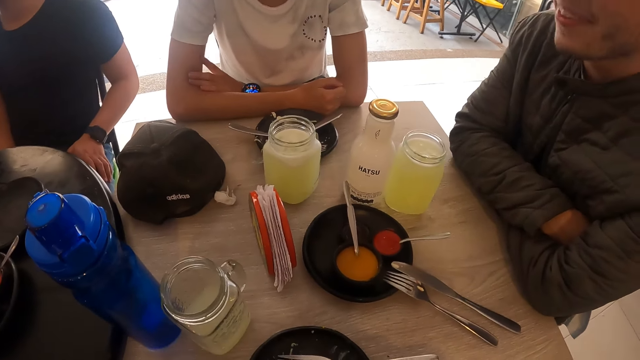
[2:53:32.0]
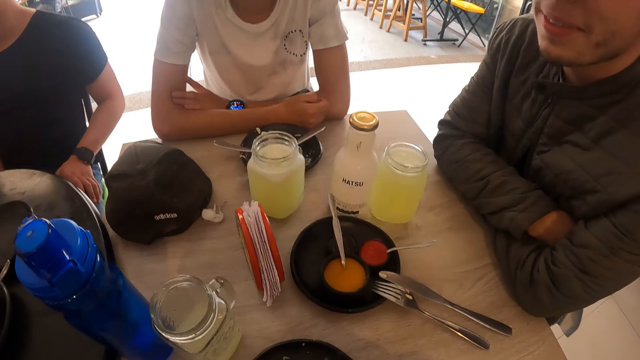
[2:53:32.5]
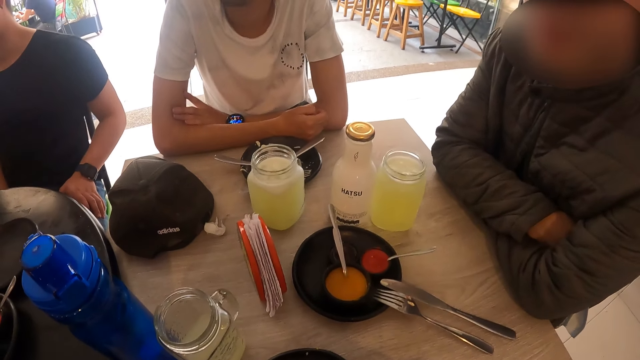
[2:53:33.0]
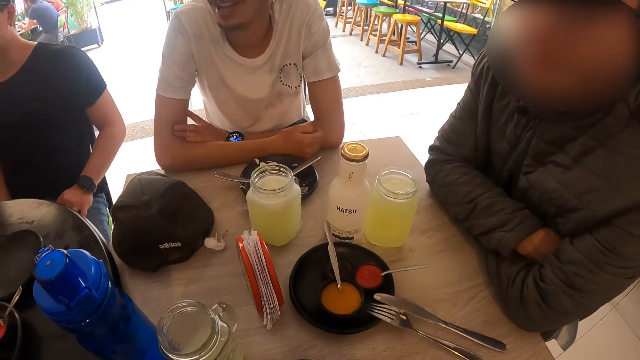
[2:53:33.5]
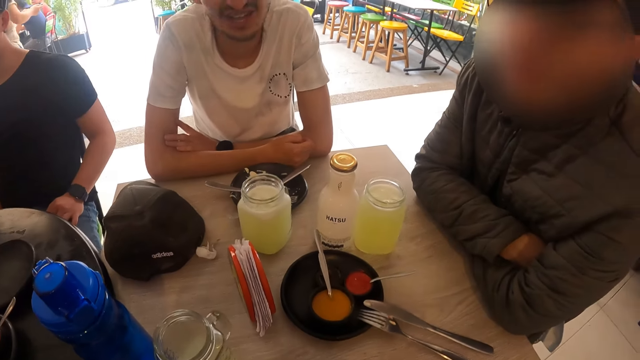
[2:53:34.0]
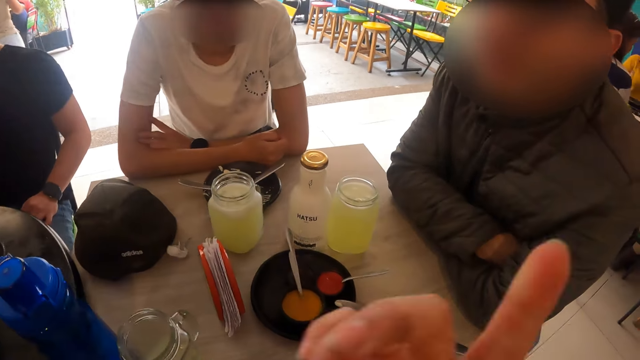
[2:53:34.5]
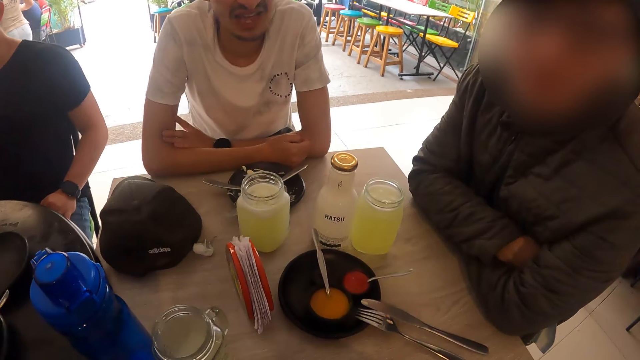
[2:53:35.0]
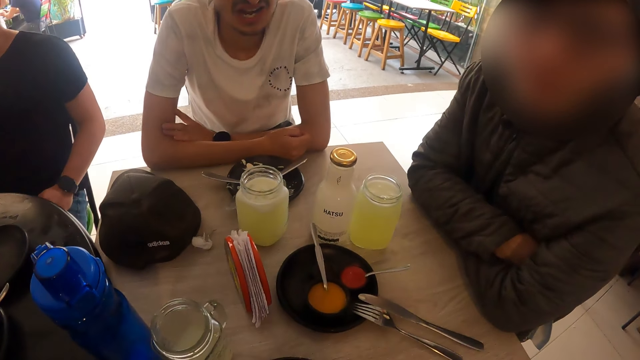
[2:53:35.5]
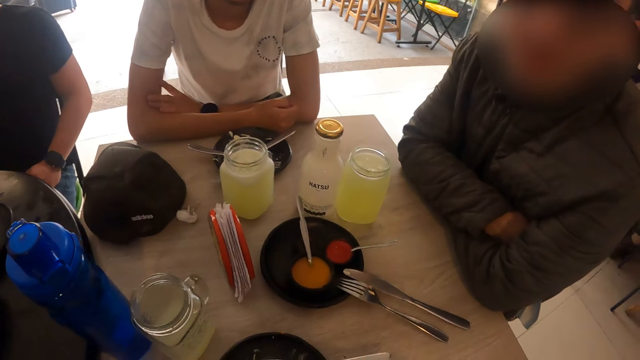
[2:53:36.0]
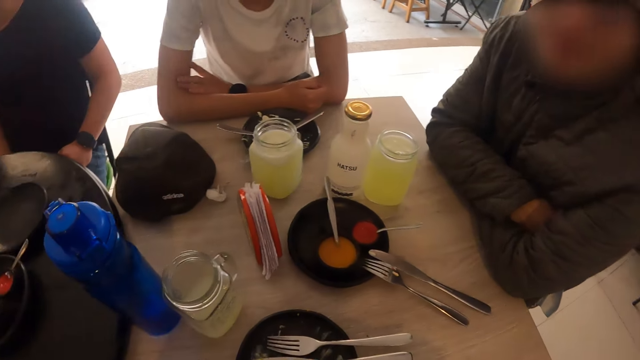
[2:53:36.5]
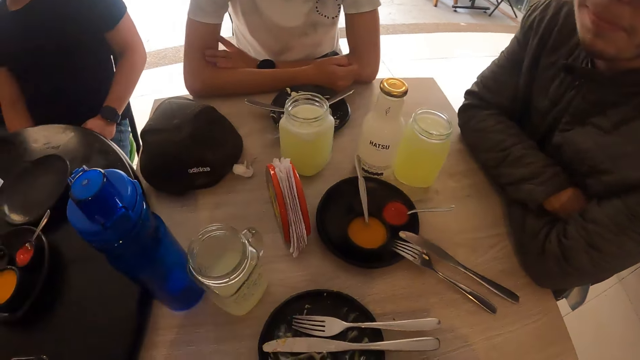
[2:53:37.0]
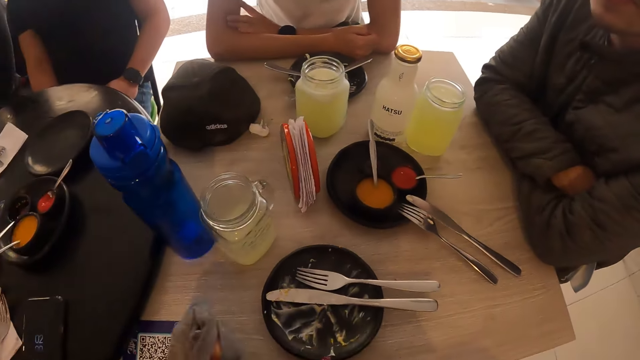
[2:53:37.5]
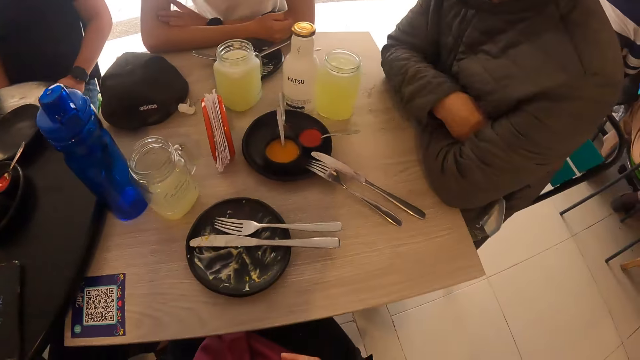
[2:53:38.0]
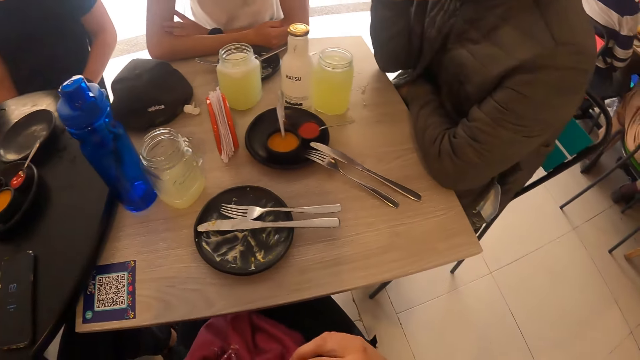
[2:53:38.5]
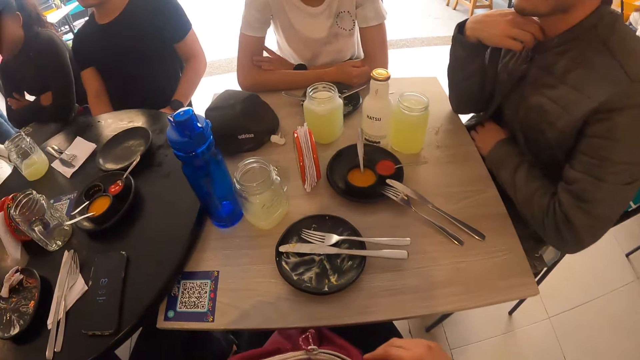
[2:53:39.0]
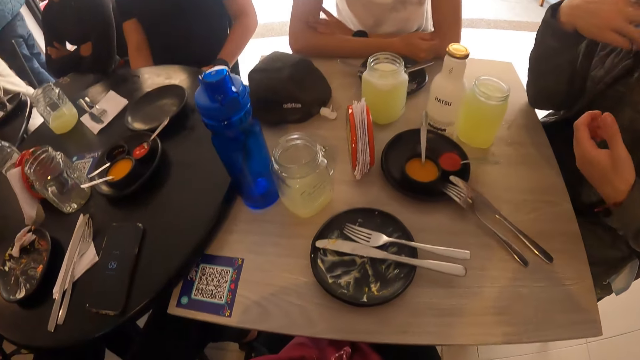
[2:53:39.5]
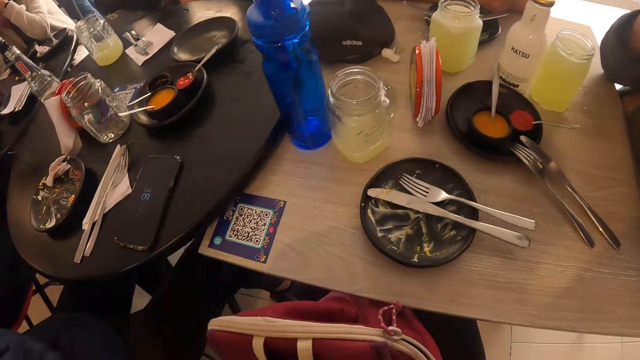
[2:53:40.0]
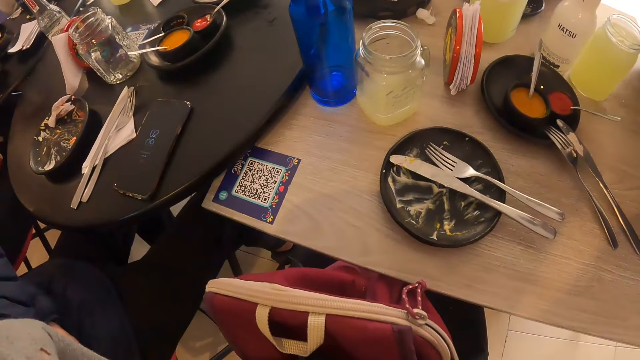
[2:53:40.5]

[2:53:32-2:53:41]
The camera wearer looks around. He raises his right hand towards his face. He looks around. He flips a grey jacket in his left hand. He holds a red bag on his lap with his right hand.

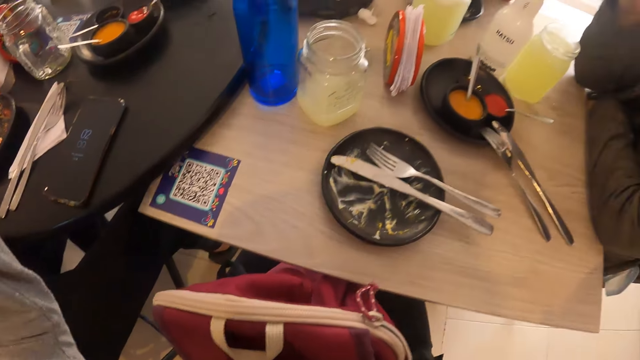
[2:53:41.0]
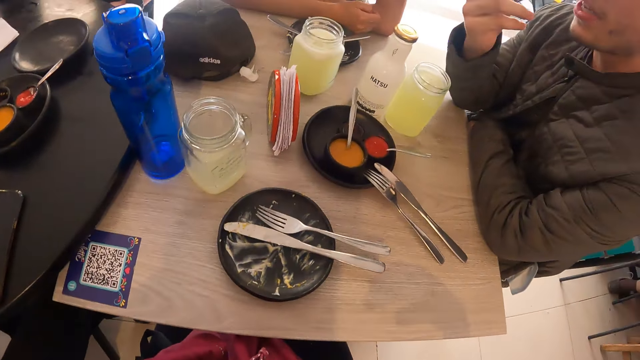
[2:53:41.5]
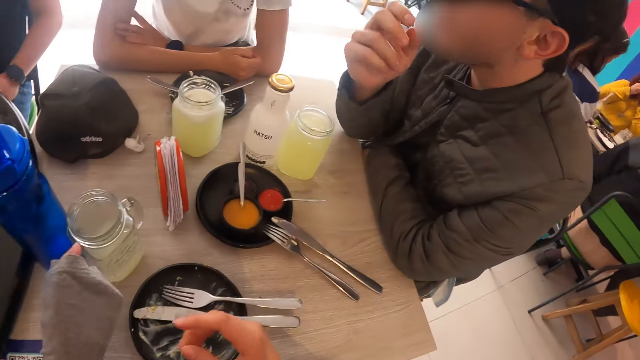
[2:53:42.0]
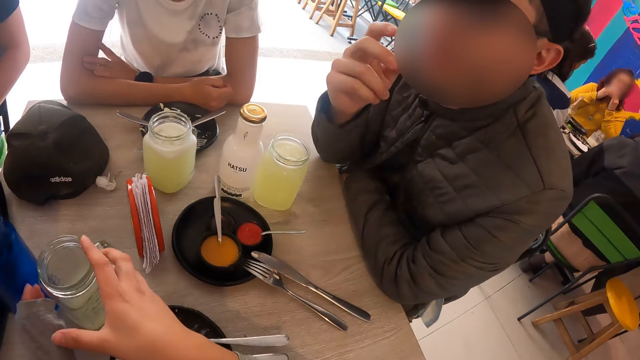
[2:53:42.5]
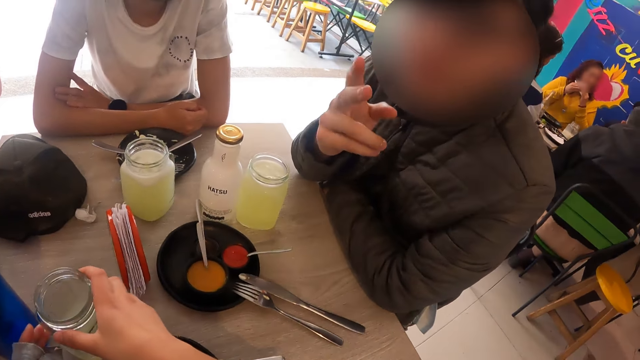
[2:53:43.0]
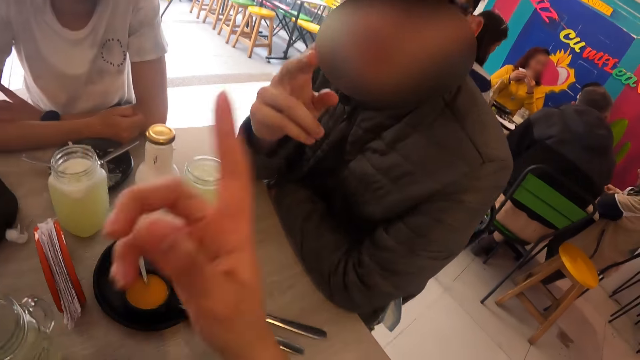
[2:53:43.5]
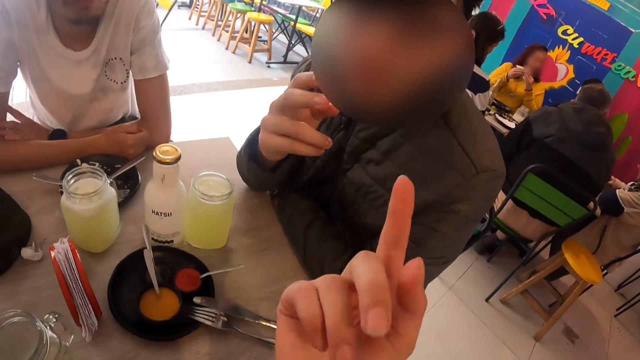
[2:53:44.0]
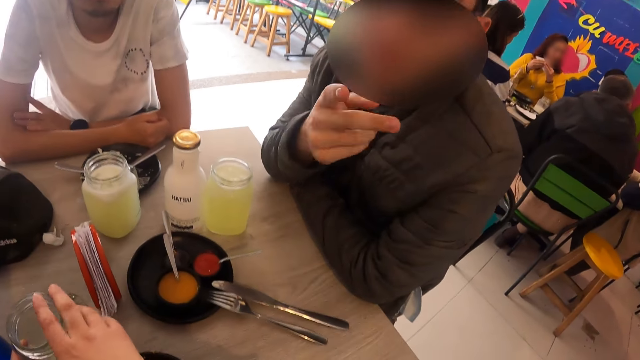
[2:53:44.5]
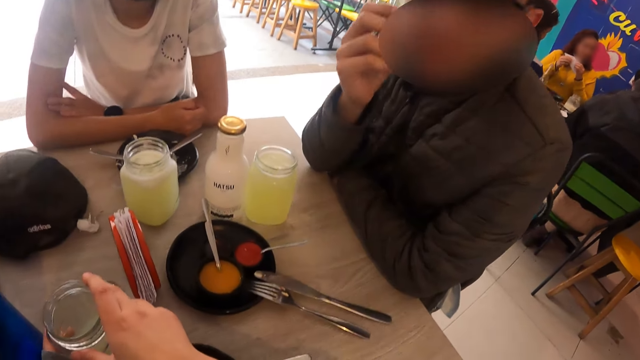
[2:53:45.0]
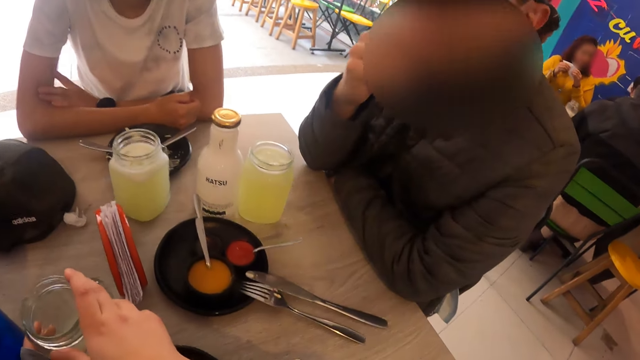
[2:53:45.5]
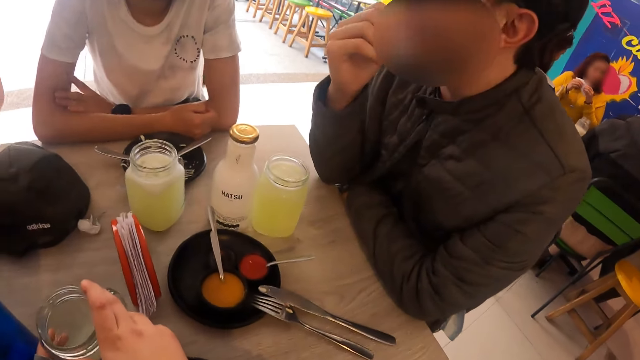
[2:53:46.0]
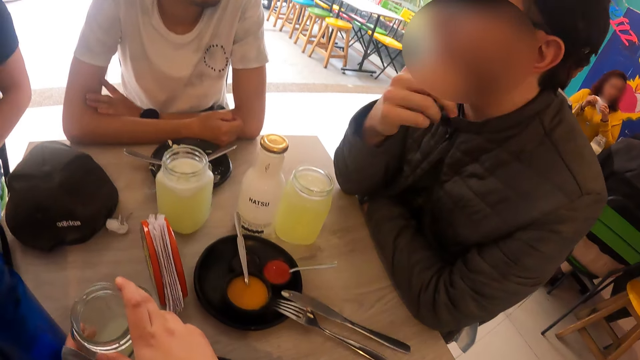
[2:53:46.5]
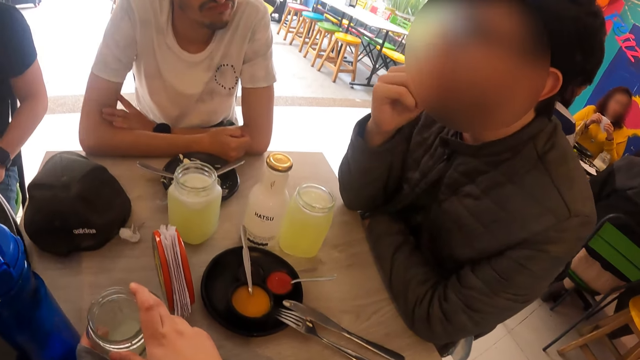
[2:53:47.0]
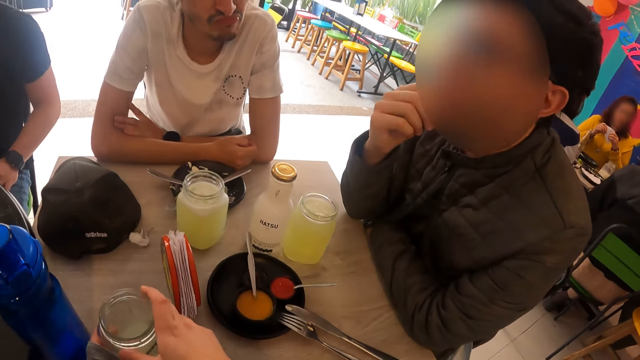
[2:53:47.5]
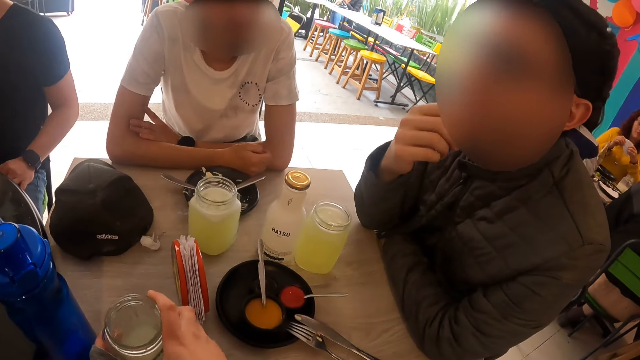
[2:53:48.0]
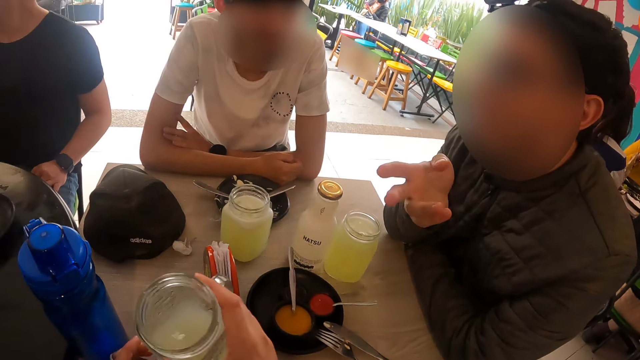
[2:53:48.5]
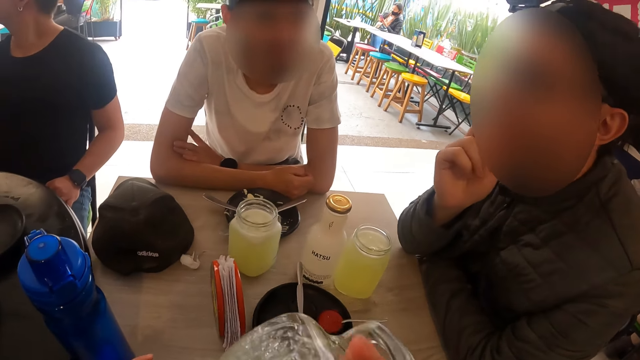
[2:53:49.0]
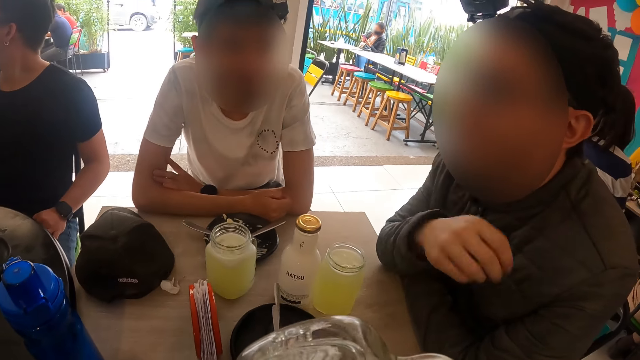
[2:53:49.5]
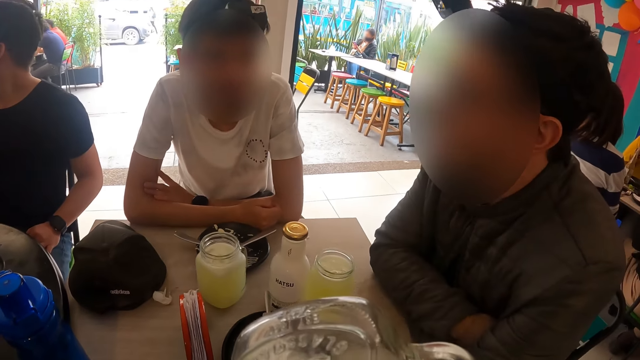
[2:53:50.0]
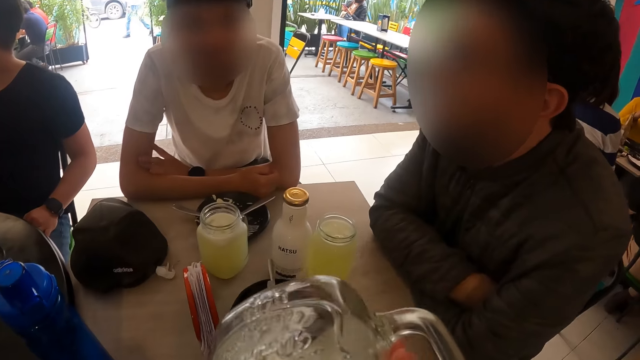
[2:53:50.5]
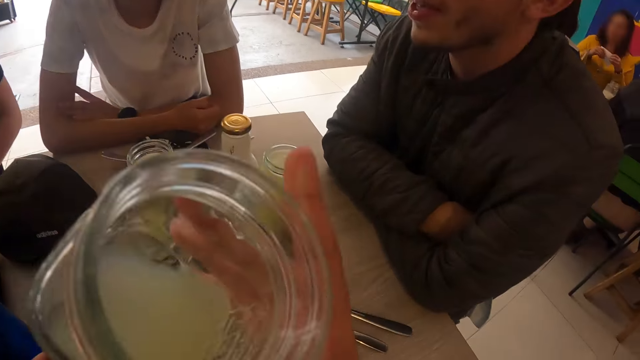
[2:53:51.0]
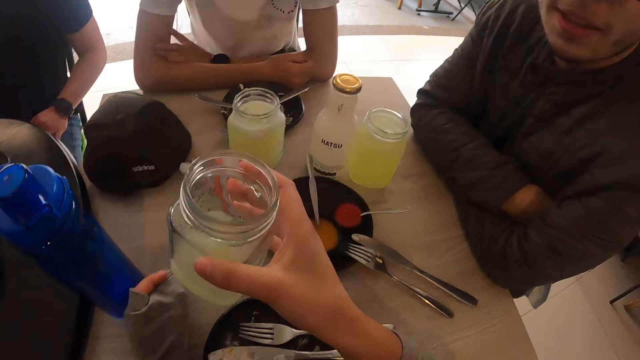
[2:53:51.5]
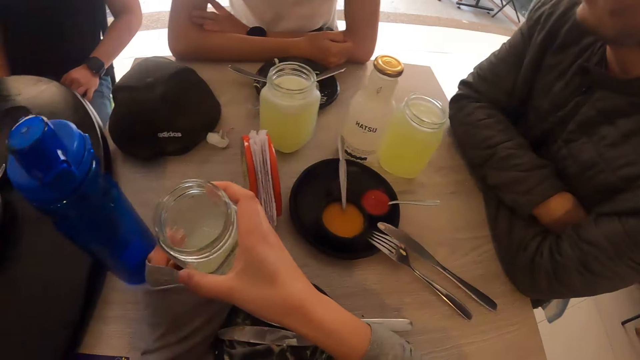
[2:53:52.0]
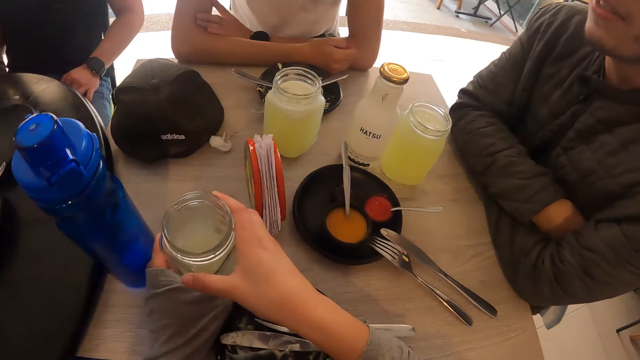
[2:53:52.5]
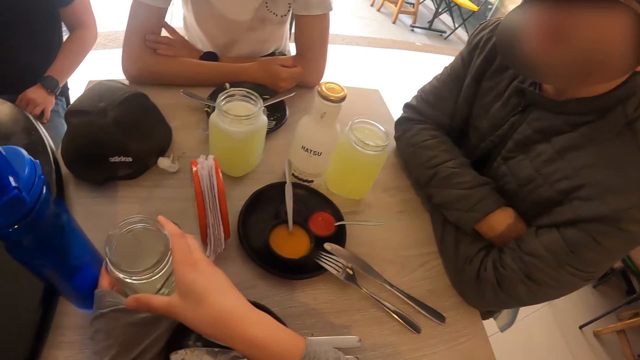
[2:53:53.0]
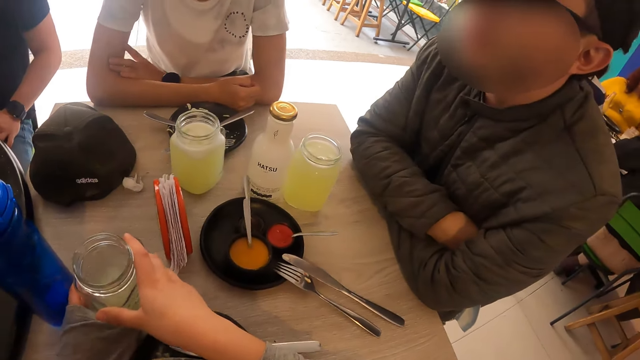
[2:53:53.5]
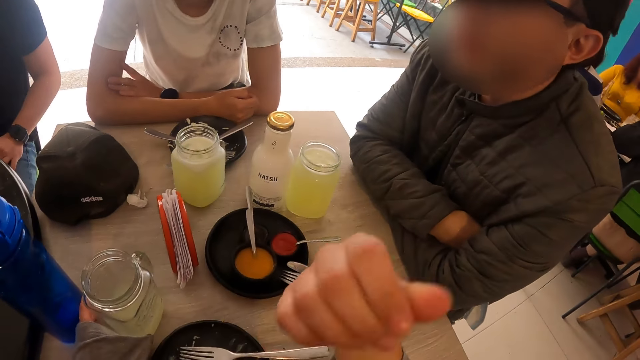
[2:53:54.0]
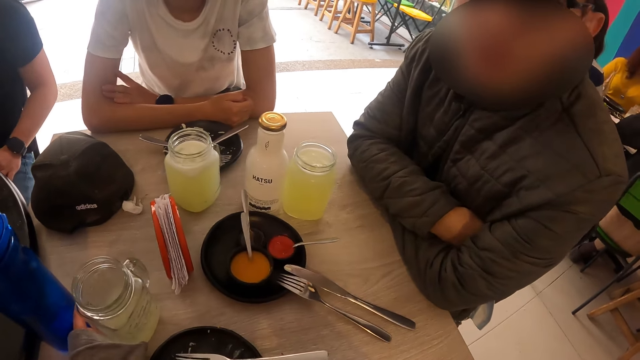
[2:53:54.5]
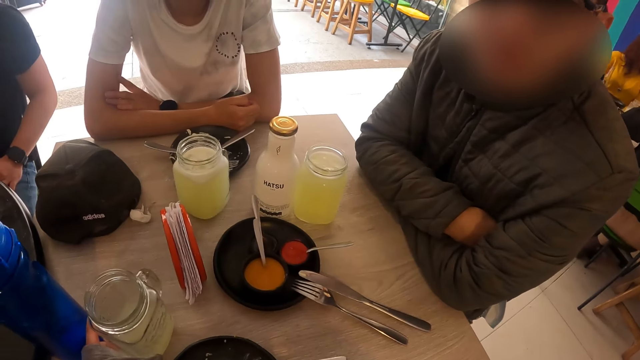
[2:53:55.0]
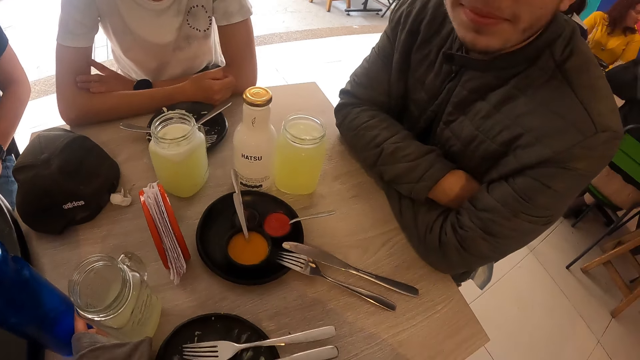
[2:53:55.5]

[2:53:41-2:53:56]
The camera wearer adjusts the grey jacket in his left hand with his right hand. He looks around. He touches the glass of juice on the table with his right hand. He holds the glass of juice on the table with both hands. He moves his hand. He holds the glass of juice with his right hand. A man interacts with the camera wearer and another man. The camera wearer picks up the glass of juice from the table with his right hand. He drinks from the glass of juice in his right hand. He drops the glass of juice in his right hand on the table. He gestures with his right hand. He holds the glass.
